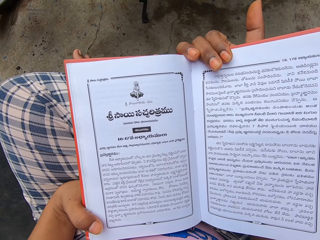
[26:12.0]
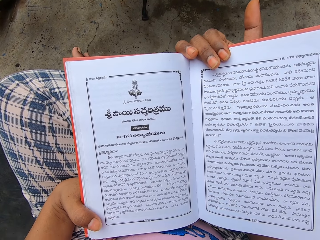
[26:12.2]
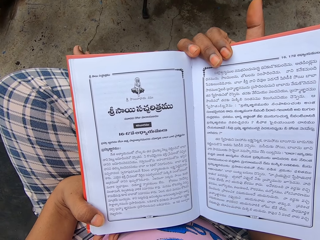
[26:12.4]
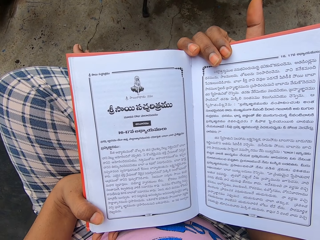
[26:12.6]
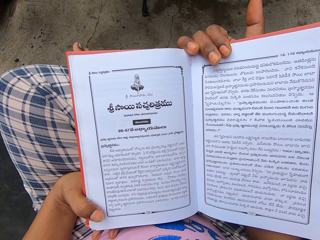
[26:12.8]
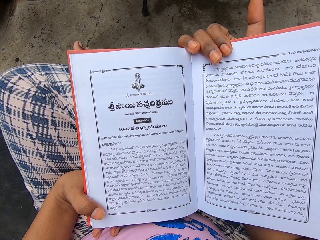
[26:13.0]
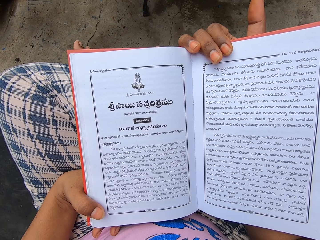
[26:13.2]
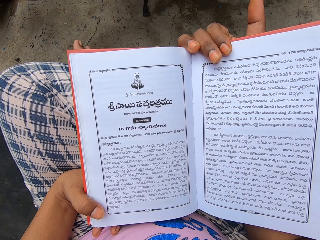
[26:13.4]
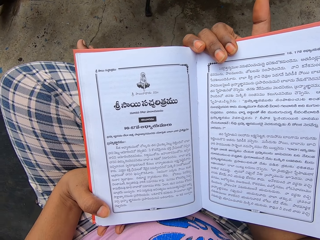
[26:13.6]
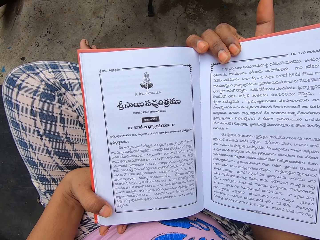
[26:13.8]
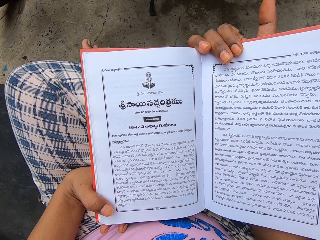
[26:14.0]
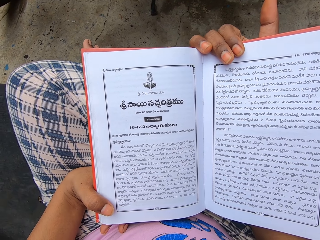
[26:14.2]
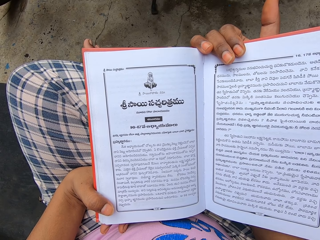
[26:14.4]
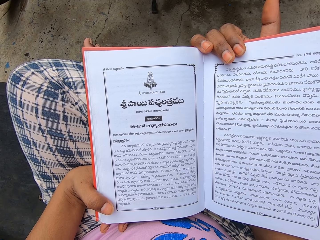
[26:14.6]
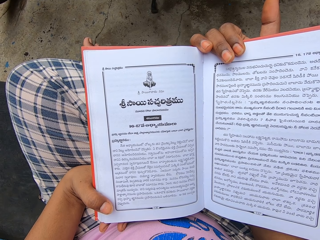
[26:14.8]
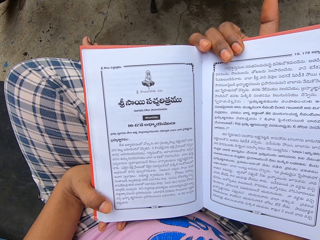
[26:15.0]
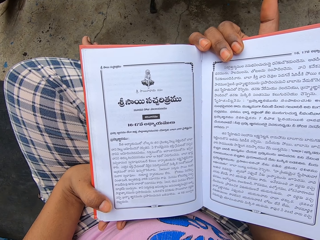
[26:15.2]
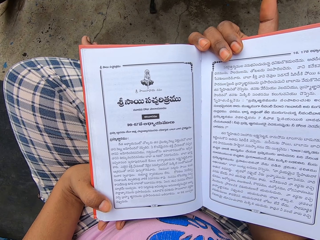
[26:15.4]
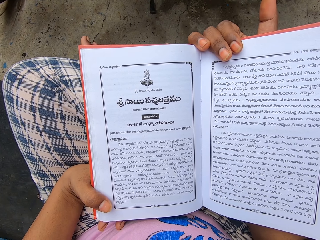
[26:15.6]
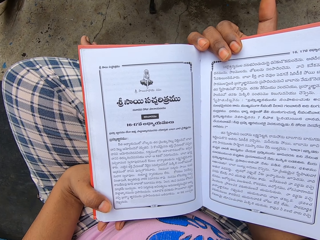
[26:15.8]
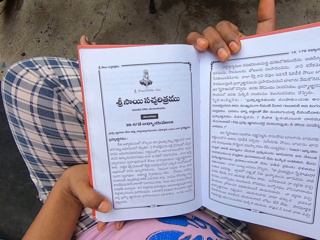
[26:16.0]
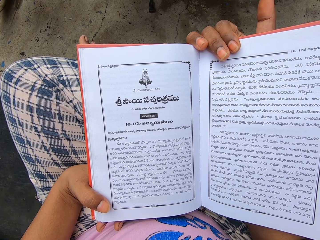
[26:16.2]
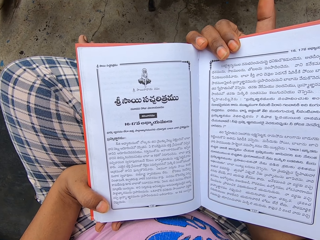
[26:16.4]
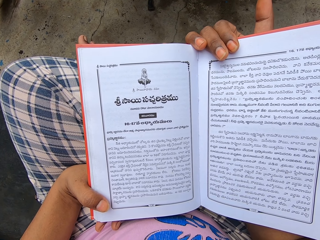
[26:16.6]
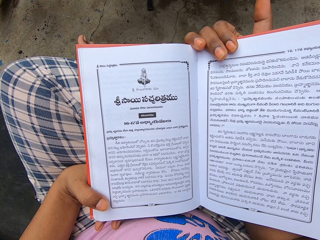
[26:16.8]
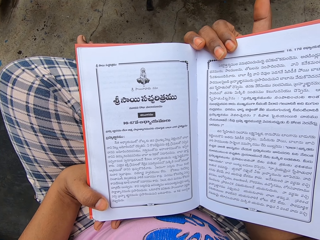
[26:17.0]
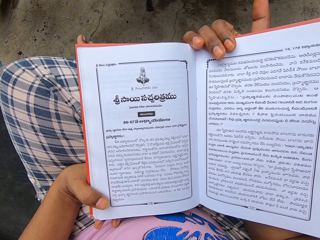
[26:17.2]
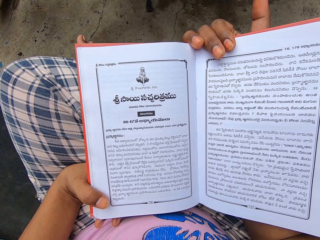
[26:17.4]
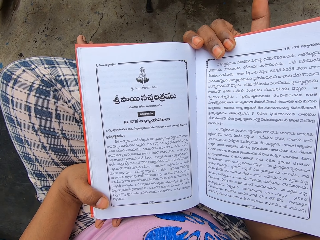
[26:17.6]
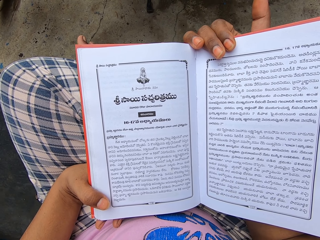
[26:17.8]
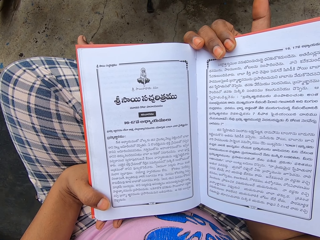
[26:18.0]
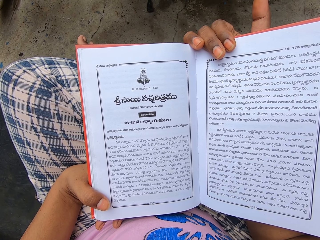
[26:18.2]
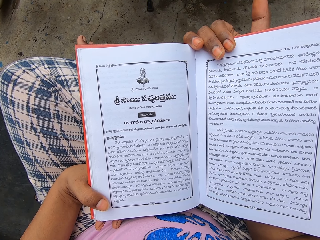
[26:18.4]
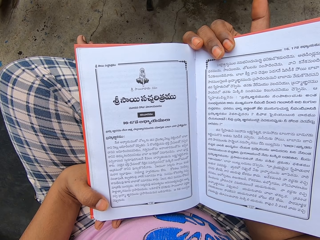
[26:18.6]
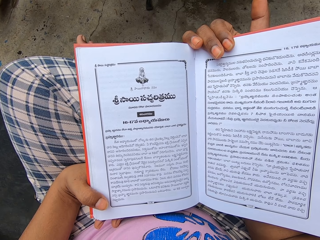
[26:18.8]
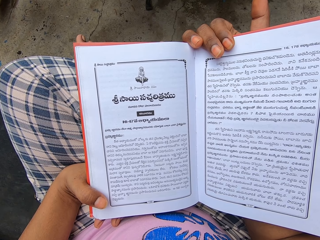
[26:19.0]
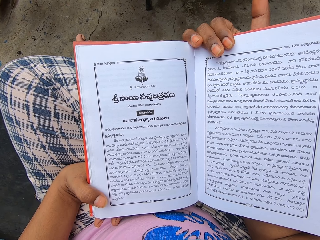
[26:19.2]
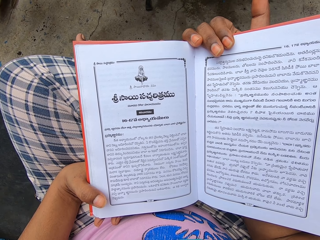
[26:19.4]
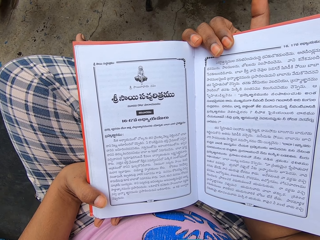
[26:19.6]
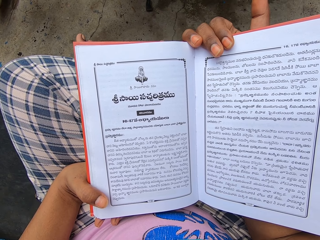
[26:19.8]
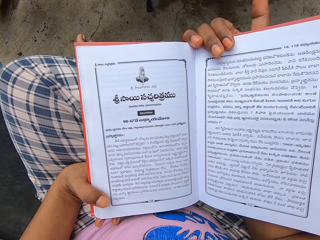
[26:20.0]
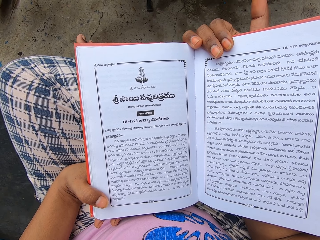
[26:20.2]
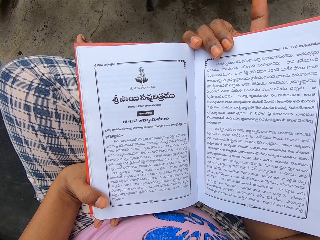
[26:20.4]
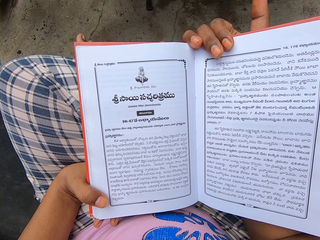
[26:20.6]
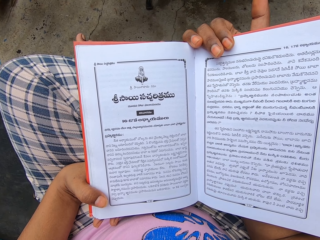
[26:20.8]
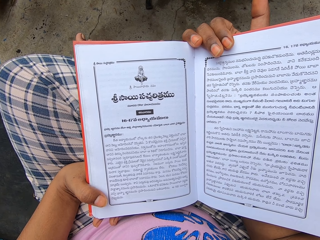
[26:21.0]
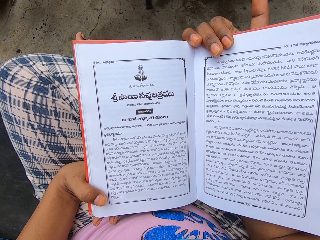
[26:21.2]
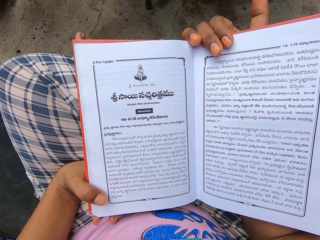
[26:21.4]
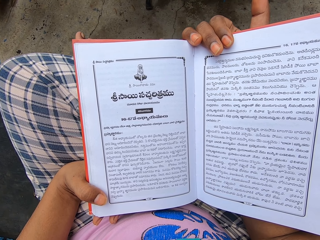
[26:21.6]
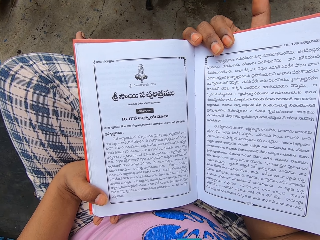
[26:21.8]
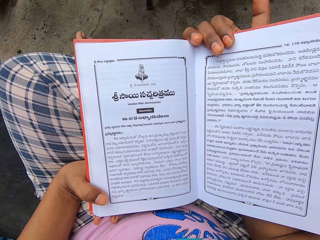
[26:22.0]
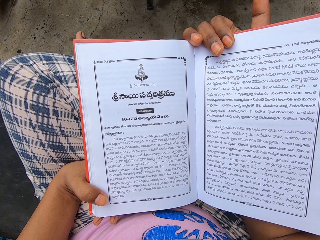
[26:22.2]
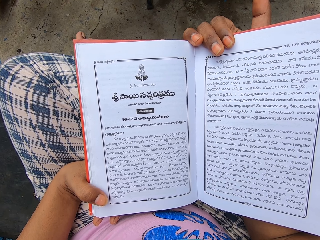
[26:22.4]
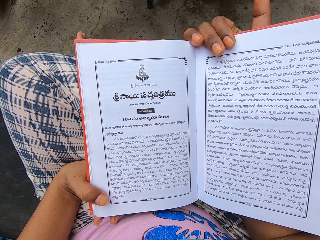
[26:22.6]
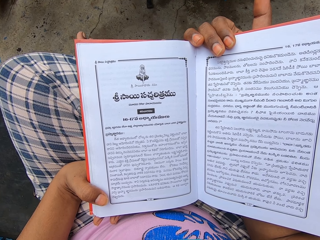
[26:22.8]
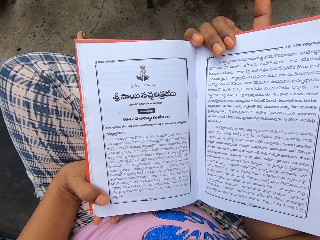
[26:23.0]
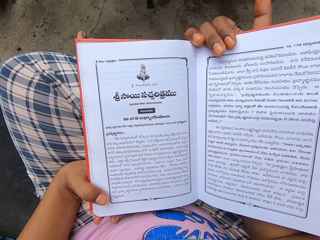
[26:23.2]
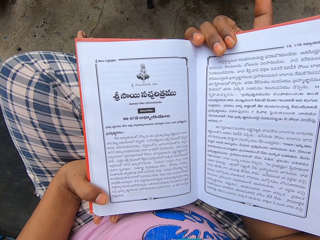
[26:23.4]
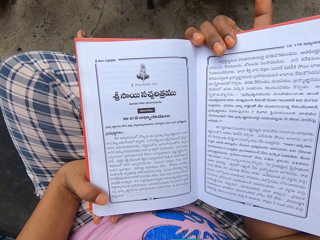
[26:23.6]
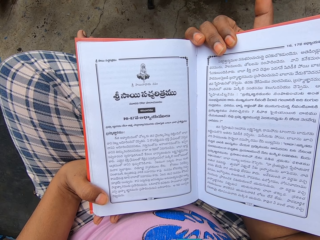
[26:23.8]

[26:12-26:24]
The camera wearer reads the book.

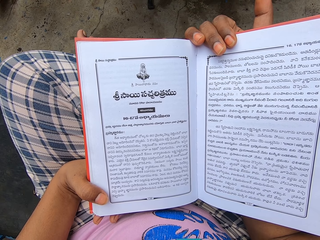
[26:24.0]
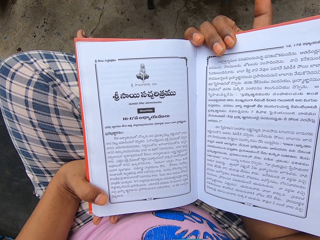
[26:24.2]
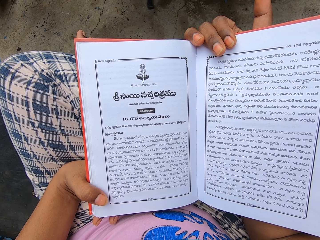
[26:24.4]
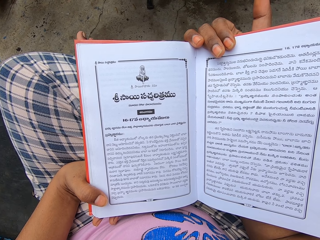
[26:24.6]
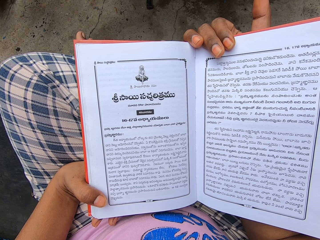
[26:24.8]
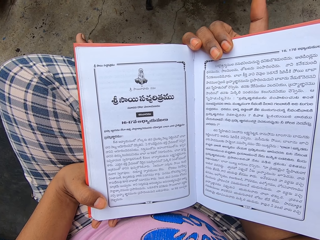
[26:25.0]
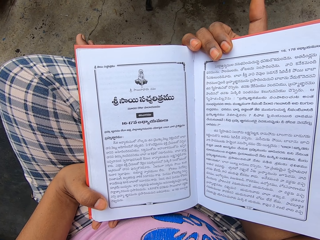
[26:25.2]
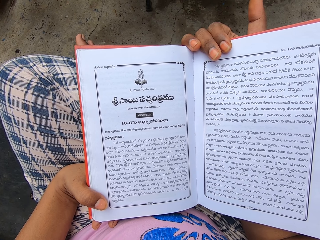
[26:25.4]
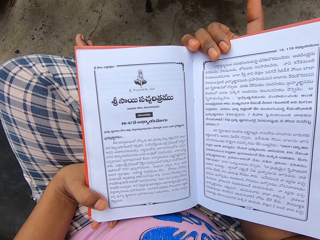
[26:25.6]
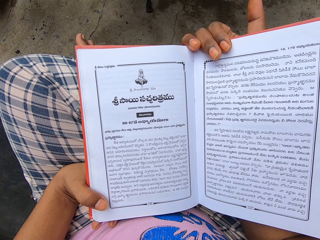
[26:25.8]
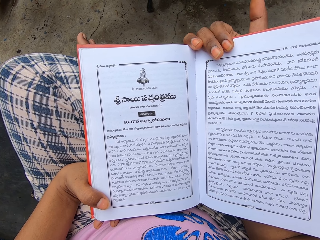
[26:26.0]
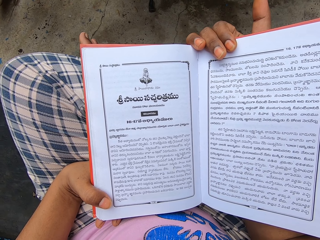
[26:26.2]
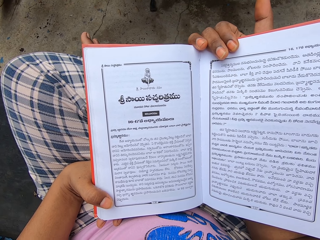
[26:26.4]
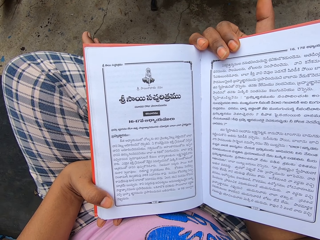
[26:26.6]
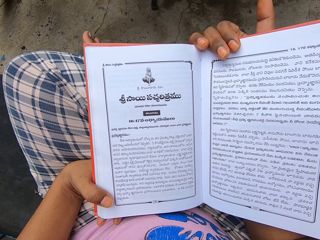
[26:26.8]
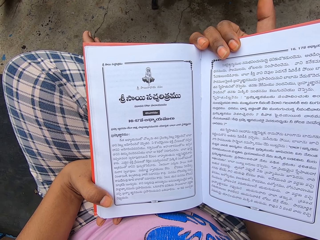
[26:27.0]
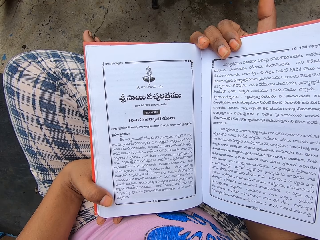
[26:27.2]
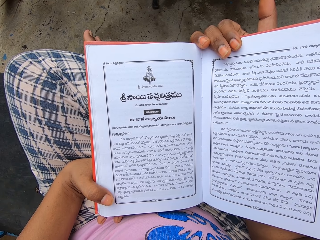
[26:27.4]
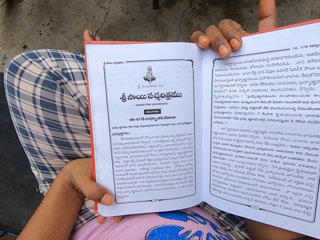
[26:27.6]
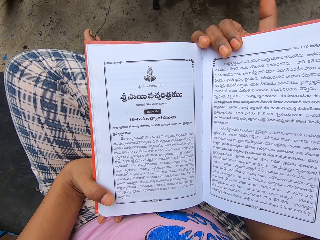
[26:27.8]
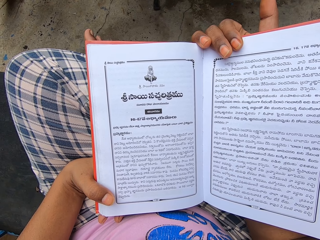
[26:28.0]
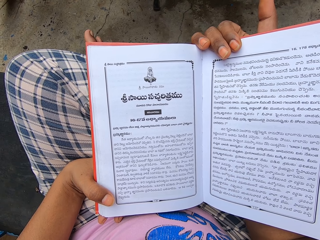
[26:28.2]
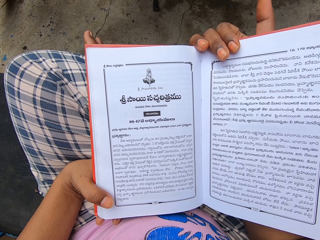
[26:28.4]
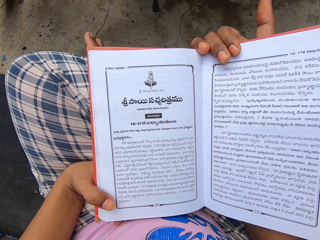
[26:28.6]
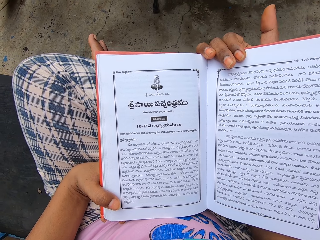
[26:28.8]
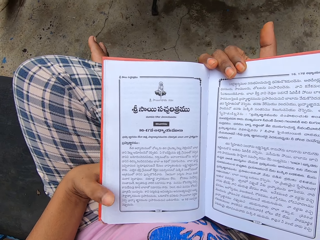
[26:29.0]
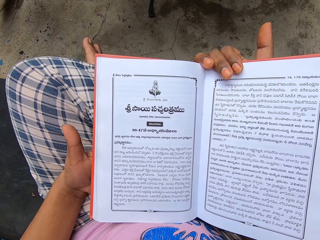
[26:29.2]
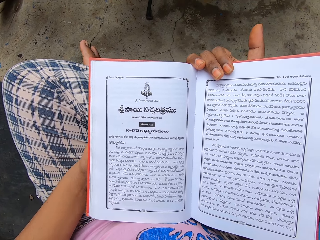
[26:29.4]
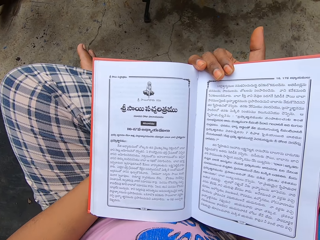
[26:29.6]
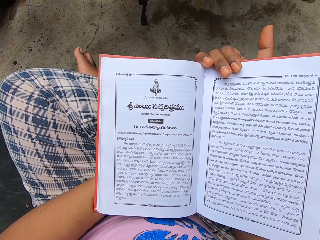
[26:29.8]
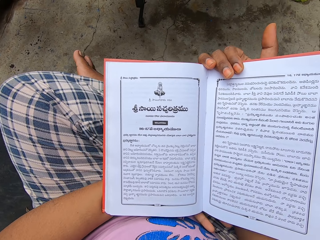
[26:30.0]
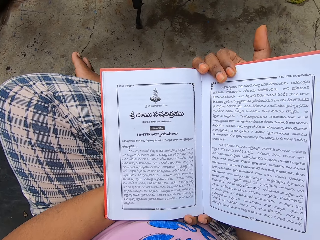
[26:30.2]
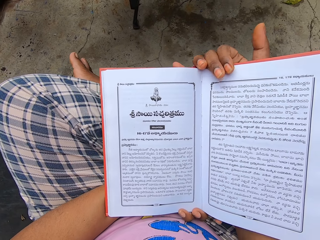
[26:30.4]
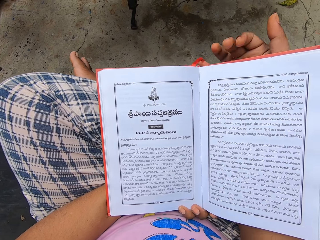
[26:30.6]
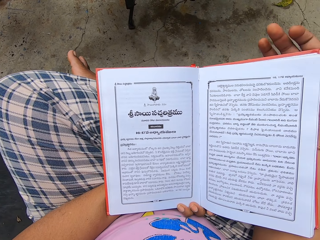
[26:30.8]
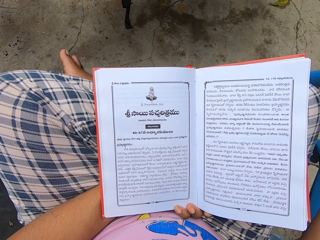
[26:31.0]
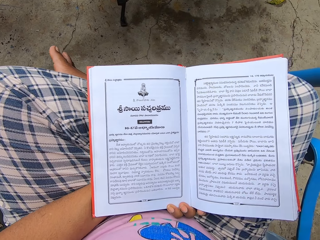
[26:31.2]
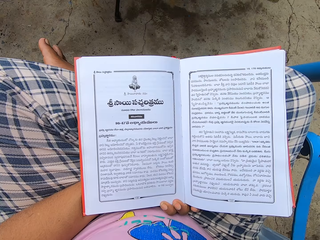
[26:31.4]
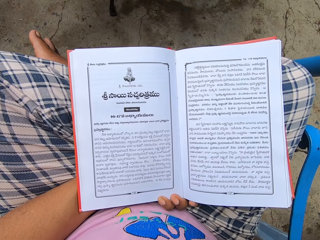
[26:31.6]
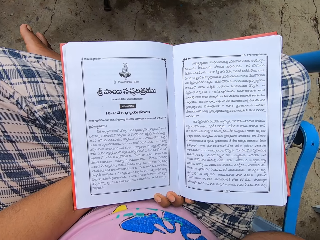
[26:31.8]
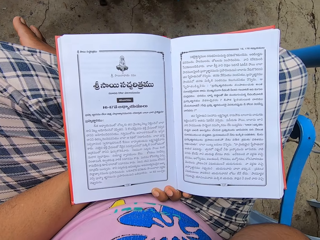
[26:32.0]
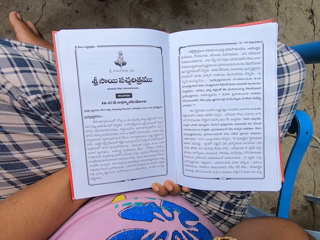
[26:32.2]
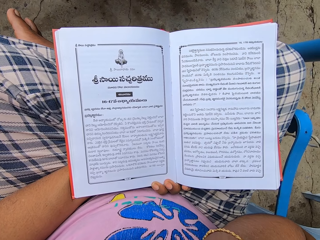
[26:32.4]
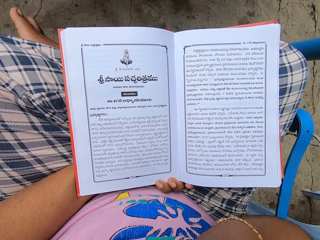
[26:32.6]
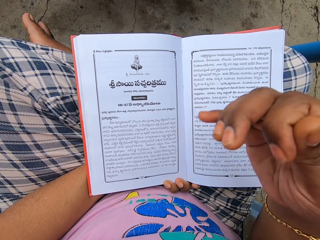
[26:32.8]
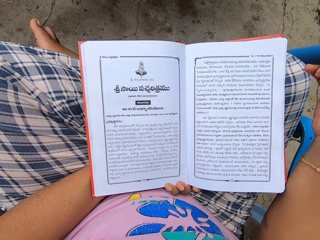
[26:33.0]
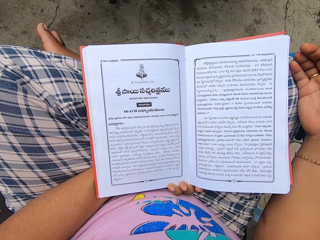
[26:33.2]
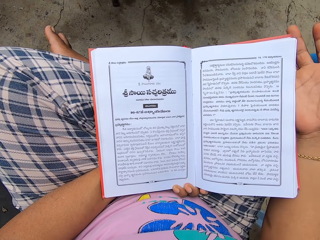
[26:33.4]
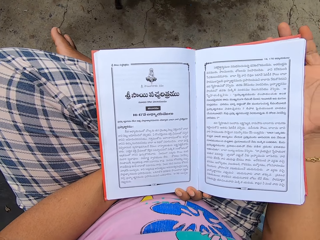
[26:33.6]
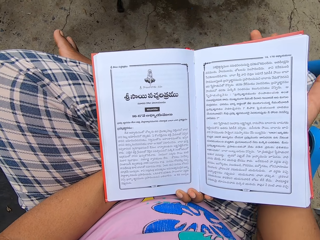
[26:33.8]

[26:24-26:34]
The camera wearer moves the hand. They read the book.
